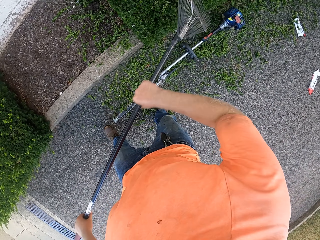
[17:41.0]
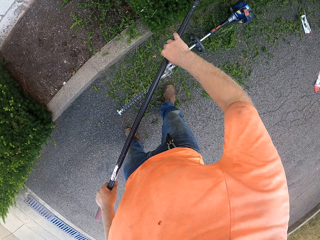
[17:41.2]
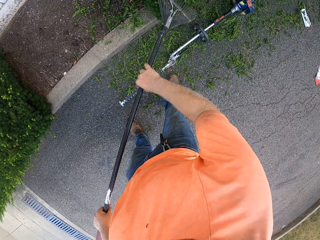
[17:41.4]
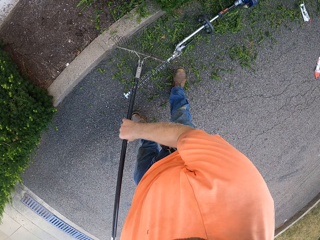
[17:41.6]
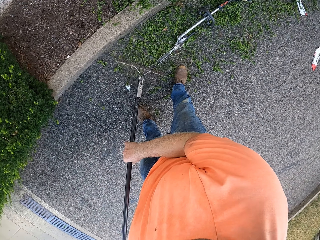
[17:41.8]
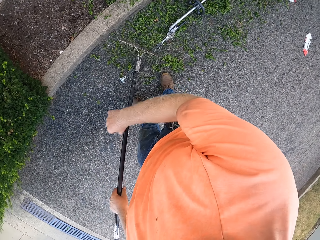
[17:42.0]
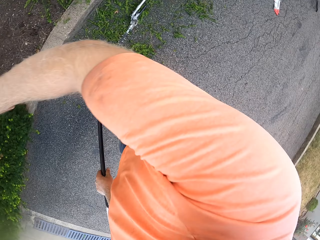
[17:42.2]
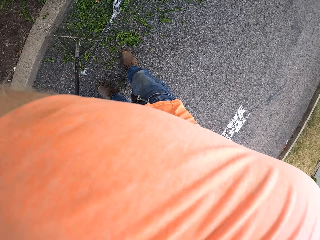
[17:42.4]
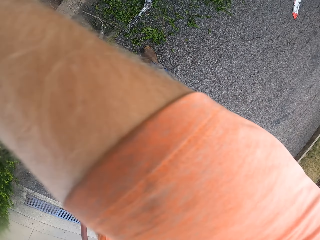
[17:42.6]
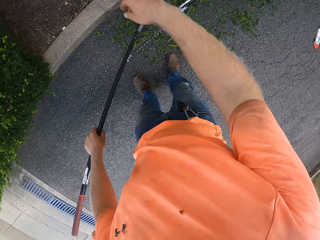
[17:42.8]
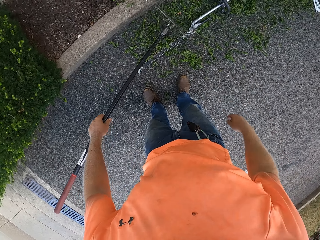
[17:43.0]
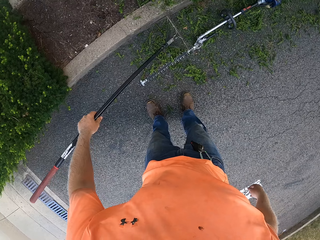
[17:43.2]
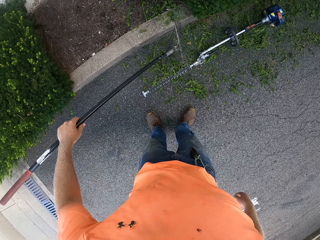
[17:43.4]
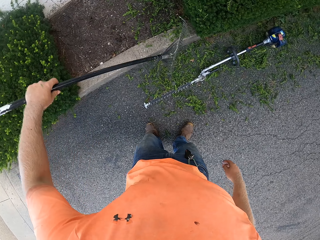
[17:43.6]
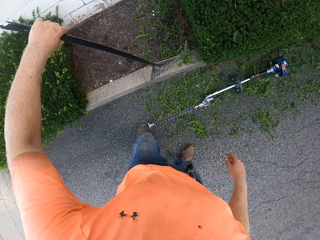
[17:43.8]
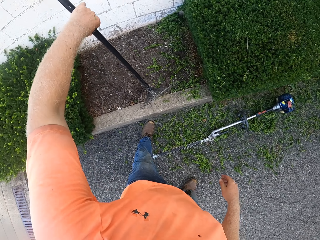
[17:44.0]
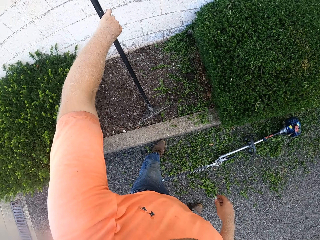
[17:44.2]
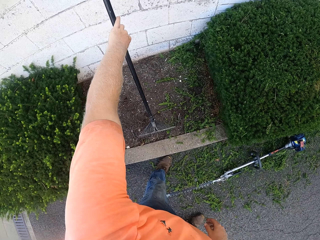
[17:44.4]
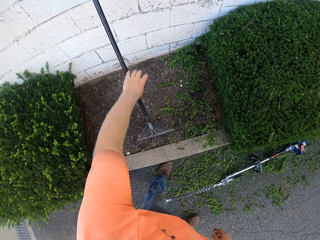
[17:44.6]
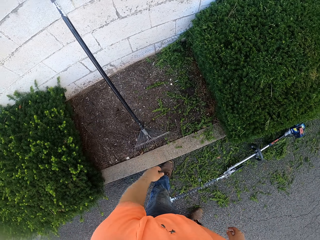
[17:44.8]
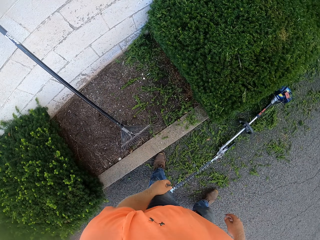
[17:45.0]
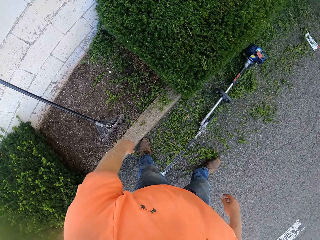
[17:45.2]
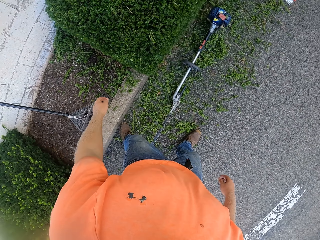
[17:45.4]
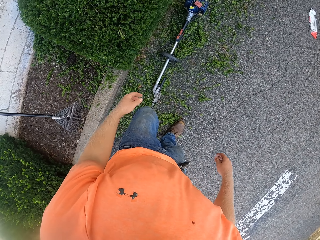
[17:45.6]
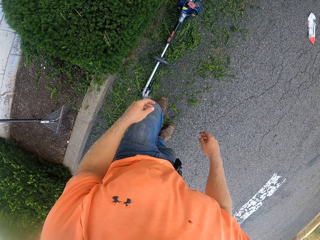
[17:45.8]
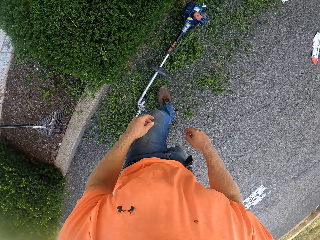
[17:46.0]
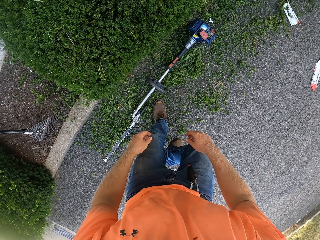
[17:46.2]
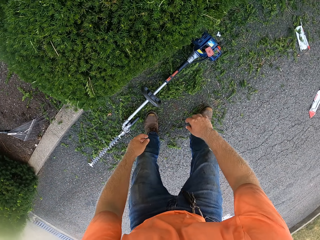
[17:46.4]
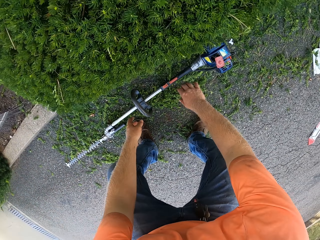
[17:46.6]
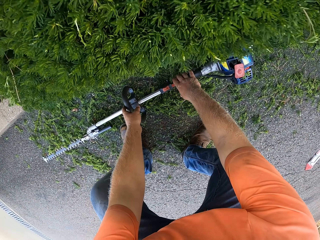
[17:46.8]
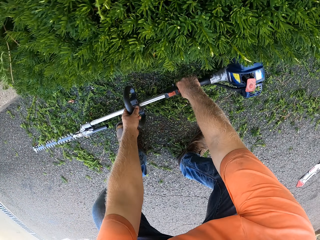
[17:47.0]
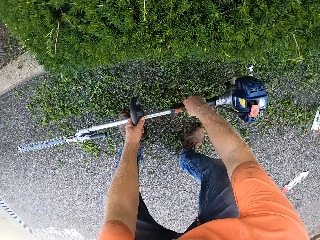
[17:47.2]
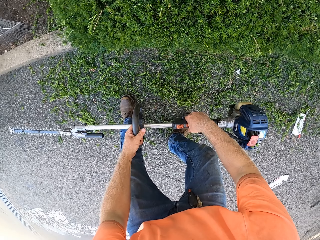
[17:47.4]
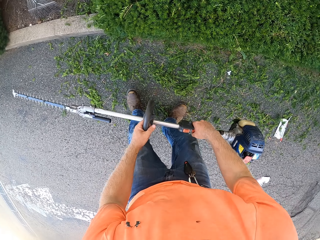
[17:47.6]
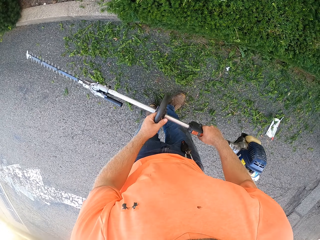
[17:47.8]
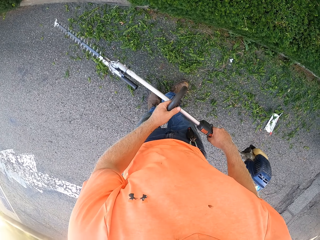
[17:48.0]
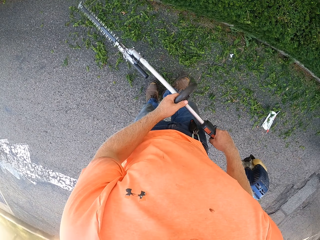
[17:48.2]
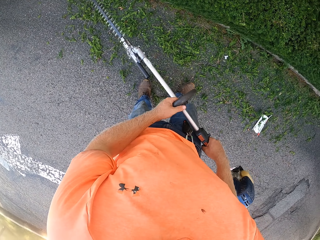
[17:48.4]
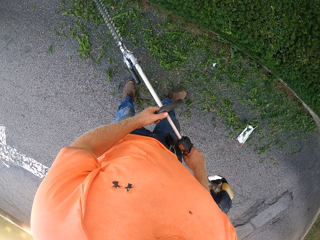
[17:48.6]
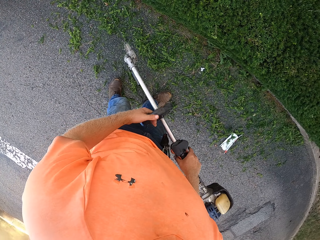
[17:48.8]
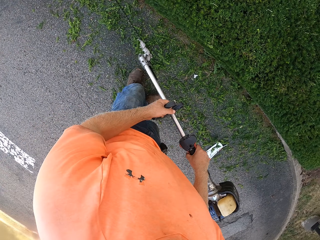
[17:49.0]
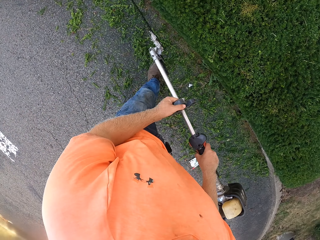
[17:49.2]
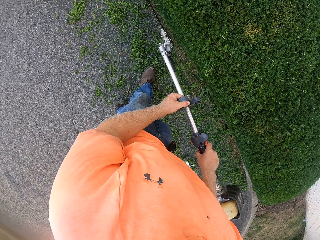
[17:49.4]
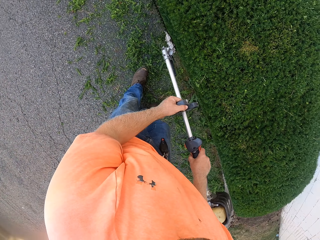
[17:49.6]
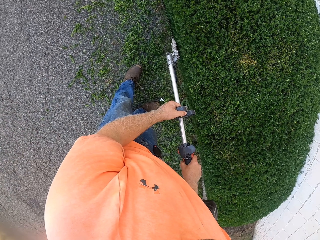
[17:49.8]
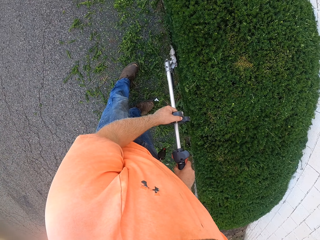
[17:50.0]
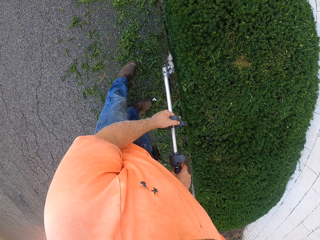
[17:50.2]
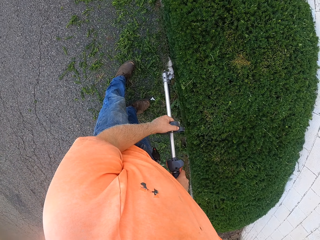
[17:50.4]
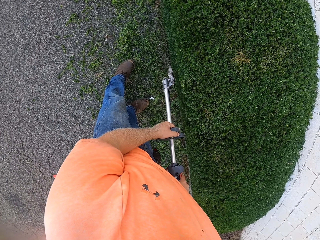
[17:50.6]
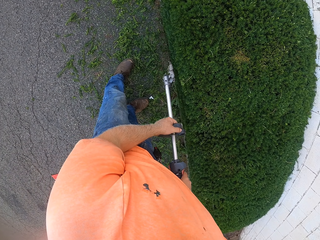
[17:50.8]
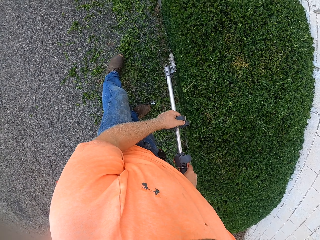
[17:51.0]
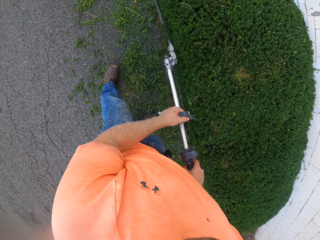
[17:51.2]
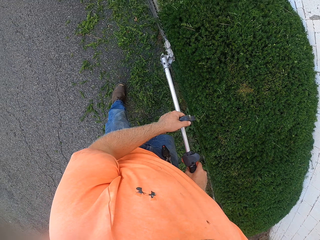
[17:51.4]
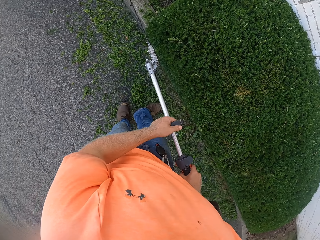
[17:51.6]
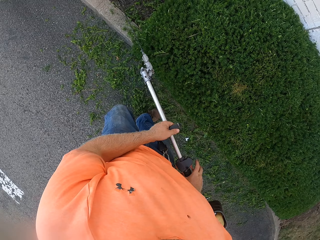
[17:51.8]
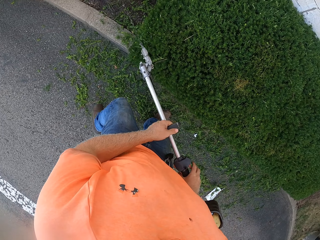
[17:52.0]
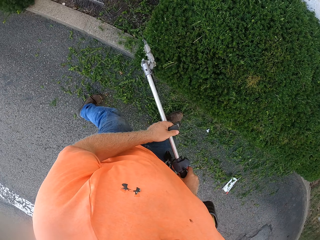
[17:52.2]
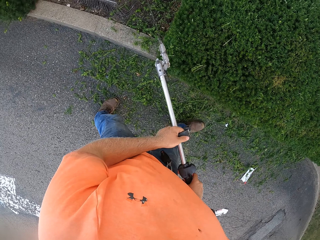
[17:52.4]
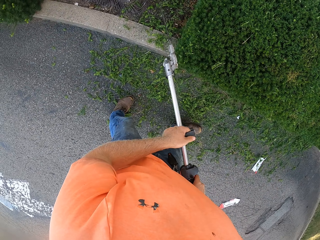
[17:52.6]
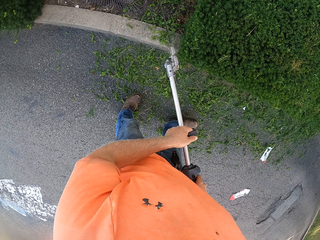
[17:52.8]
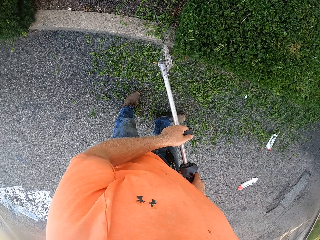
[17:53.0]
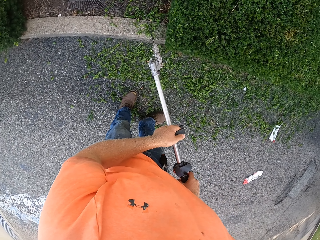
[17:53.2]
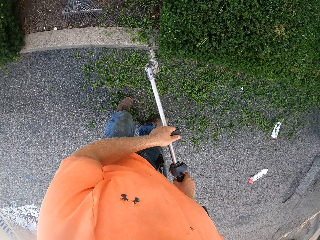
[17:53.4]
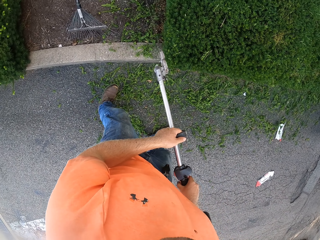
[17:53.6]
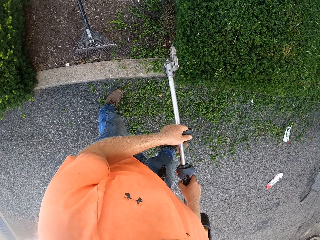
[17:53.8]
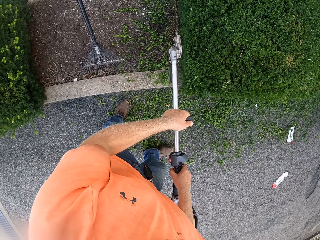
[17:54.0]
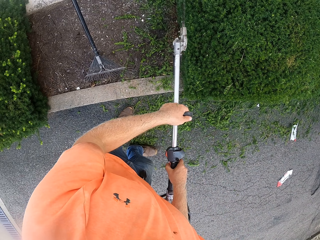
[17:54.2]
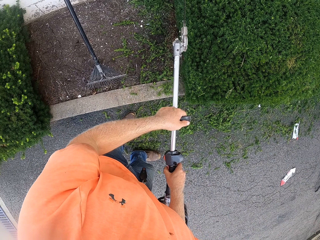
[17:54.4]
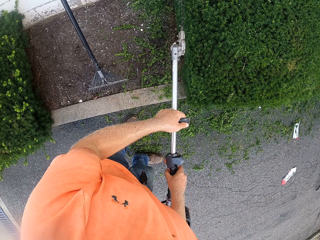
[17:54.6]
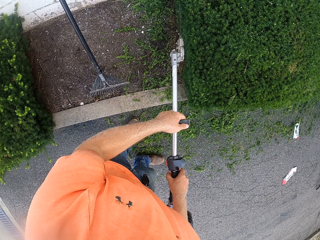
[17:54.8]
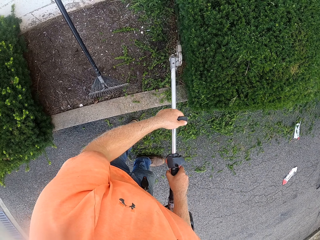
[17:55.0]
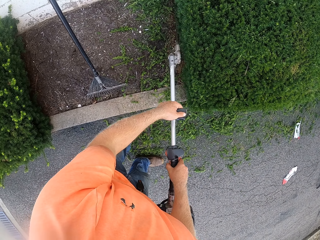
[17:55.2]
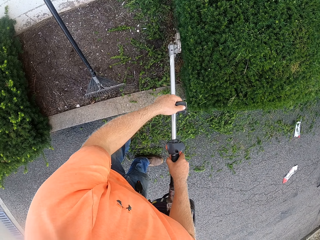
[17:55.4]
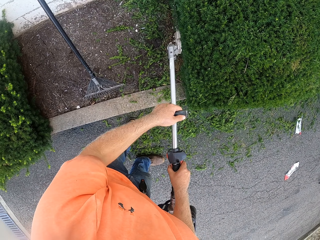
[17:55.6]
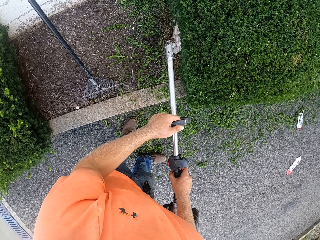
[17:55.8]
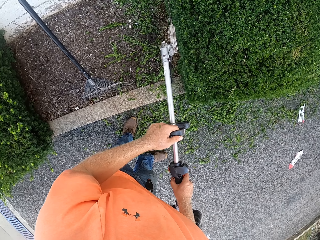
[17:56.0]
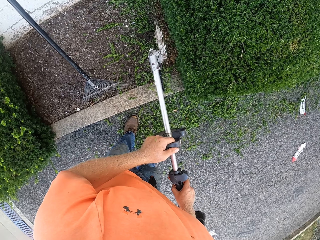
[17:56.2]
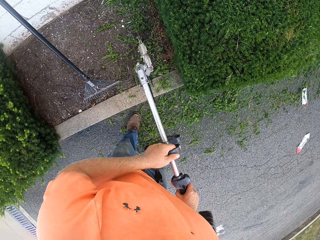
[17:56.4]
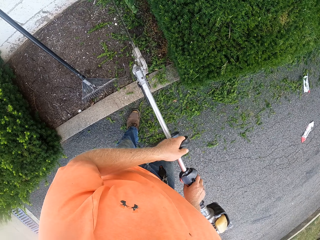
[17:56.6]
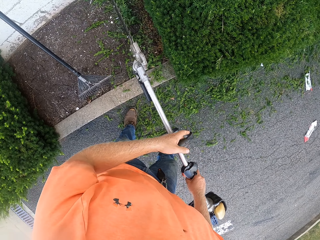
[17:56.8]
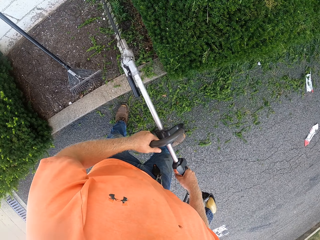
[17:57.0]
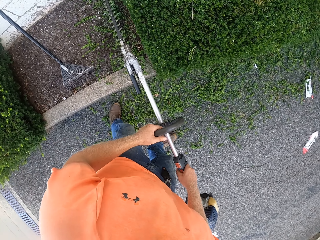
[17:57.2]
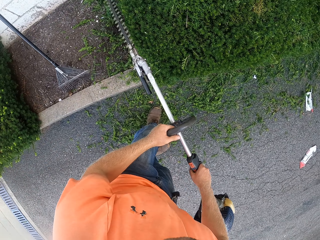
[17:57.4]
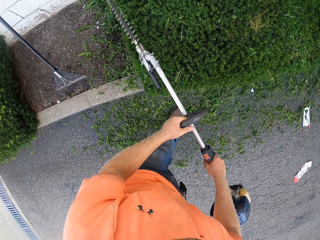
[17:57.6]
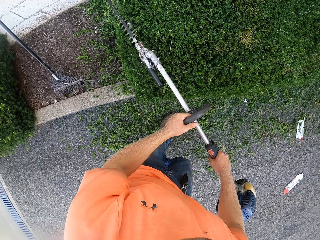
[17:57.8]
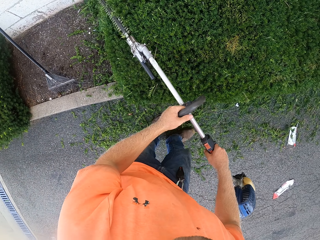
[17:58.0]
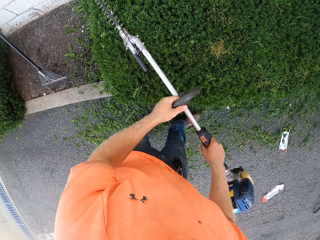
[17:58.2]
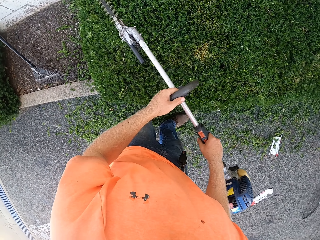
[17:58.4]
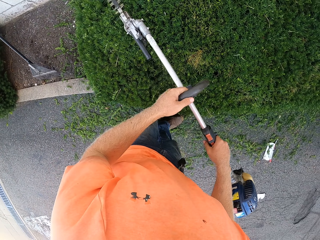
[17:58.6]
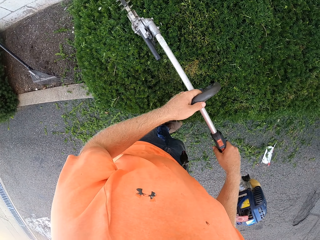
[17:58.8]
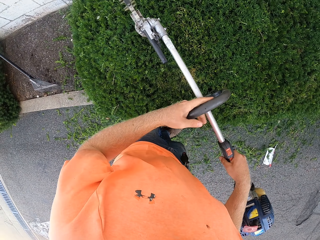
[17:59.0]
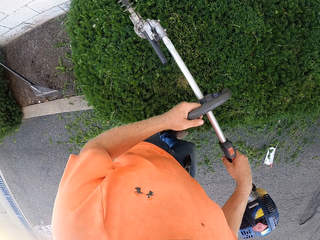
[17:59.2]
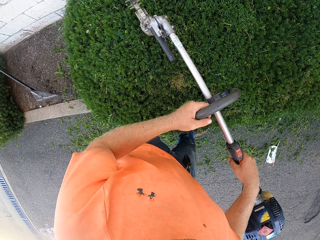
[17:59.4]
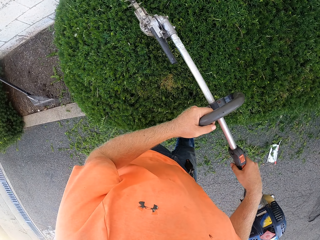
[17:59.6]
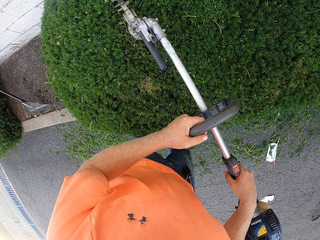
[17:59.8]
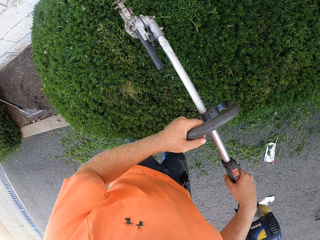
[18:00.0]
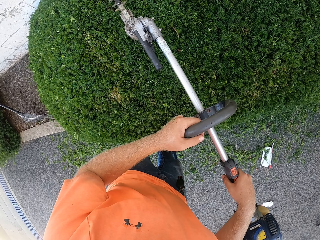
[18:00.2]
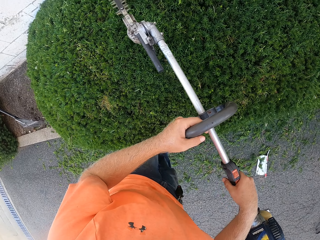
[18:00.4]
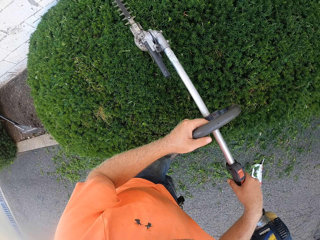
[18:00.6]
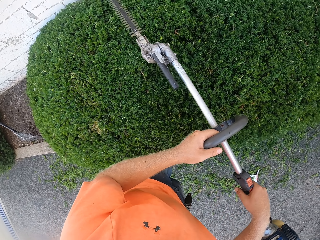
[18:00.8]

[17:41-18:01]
The camera wearer cleans his face with his right arm. He drops the rake in his left hand. He puts the rake on the wall fence. He picks up the hedge trimmer from the floor with his hands. He trims the flower with the hedge trimmer in his hands. He prunes the plants.
